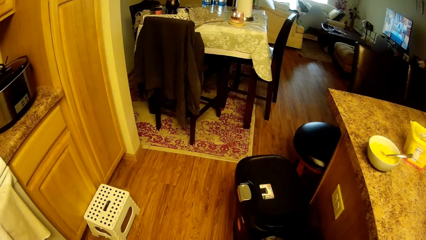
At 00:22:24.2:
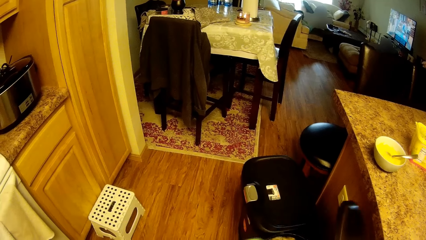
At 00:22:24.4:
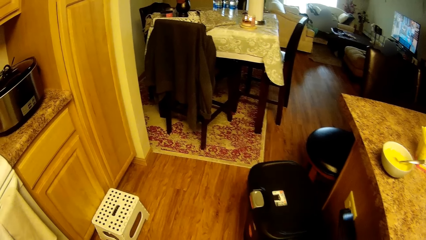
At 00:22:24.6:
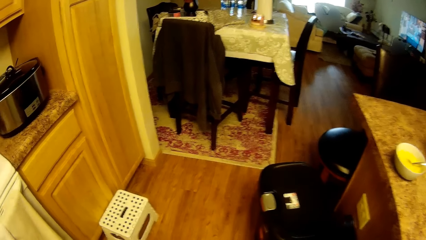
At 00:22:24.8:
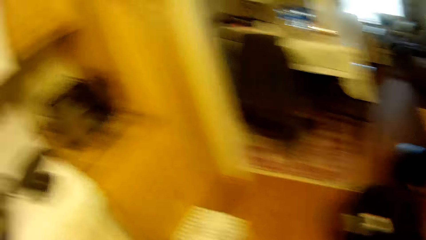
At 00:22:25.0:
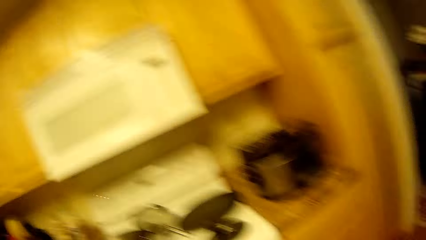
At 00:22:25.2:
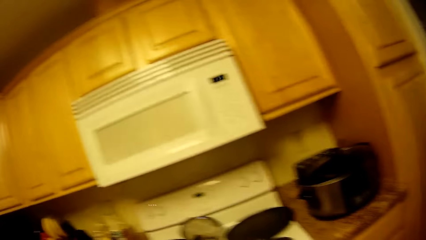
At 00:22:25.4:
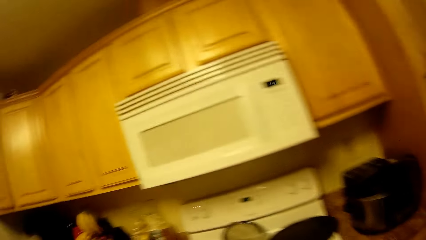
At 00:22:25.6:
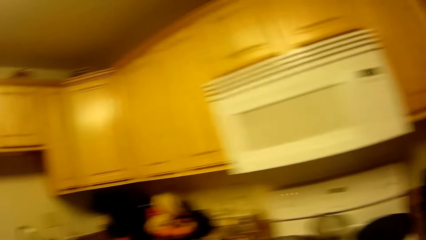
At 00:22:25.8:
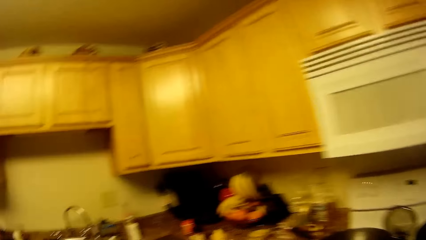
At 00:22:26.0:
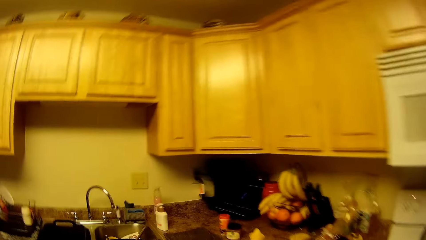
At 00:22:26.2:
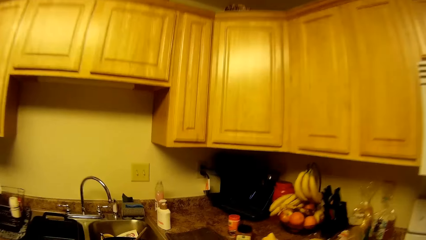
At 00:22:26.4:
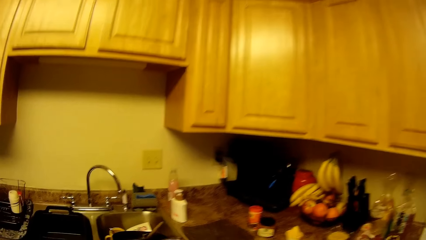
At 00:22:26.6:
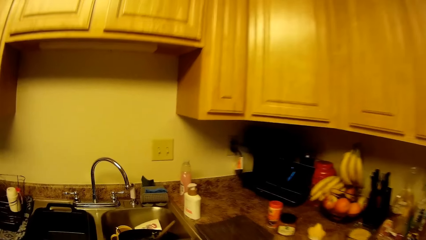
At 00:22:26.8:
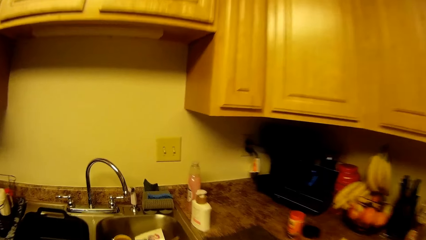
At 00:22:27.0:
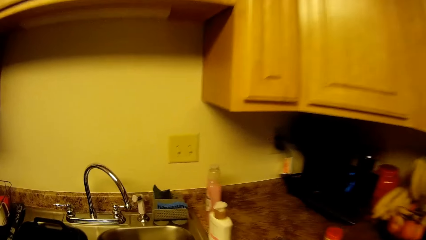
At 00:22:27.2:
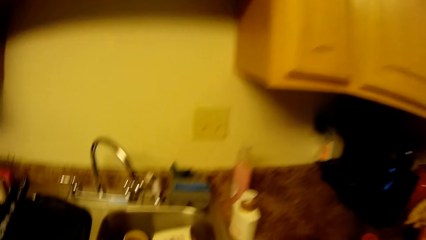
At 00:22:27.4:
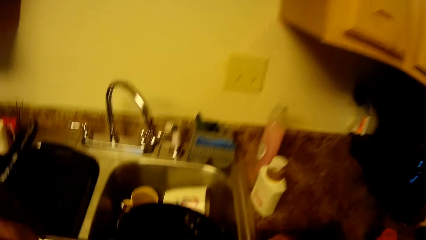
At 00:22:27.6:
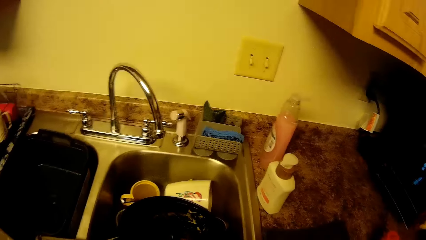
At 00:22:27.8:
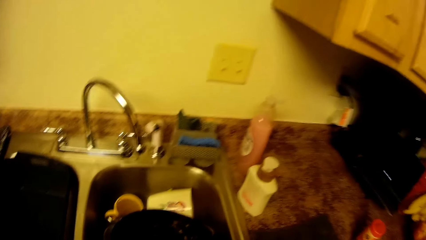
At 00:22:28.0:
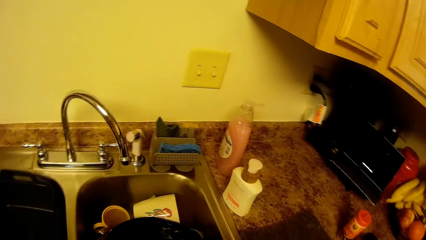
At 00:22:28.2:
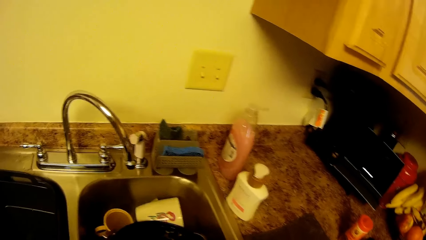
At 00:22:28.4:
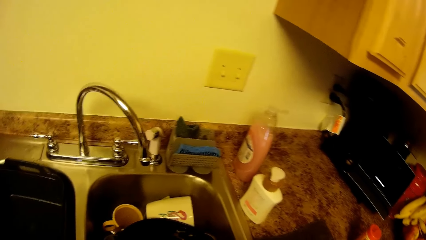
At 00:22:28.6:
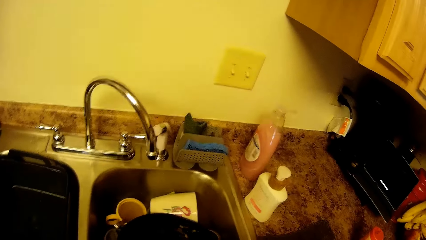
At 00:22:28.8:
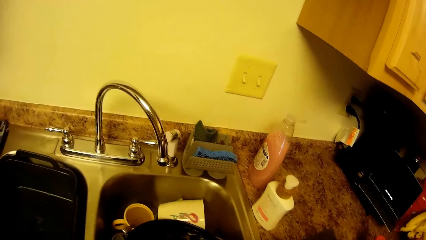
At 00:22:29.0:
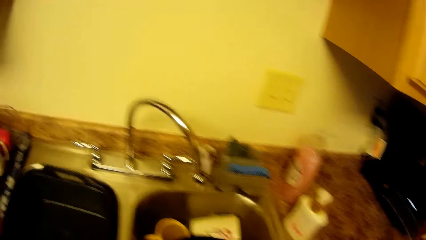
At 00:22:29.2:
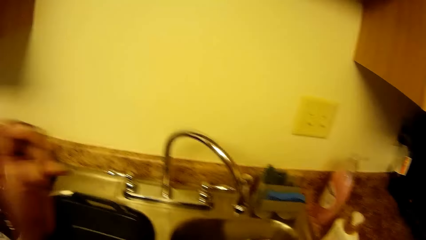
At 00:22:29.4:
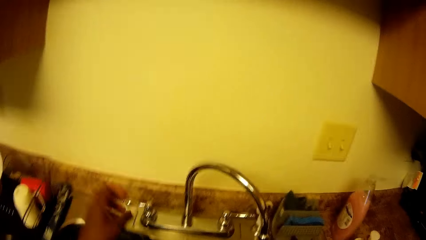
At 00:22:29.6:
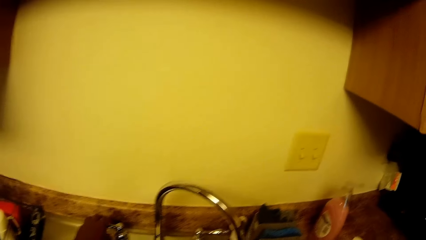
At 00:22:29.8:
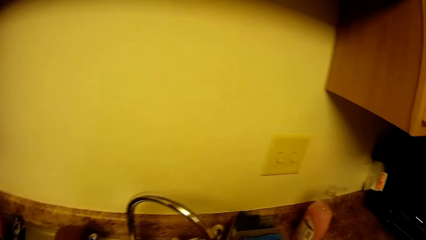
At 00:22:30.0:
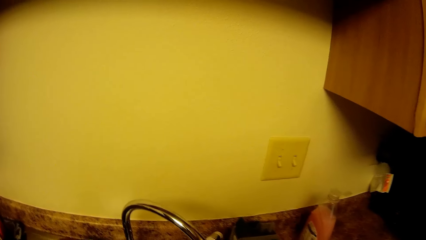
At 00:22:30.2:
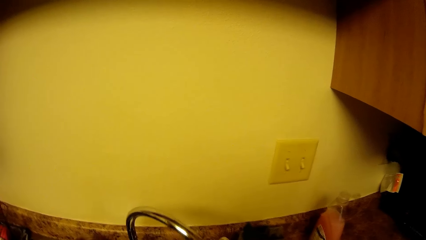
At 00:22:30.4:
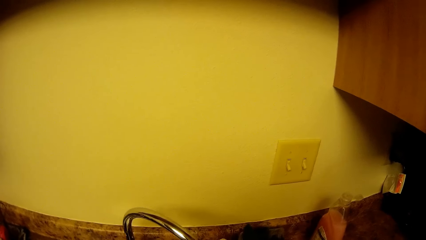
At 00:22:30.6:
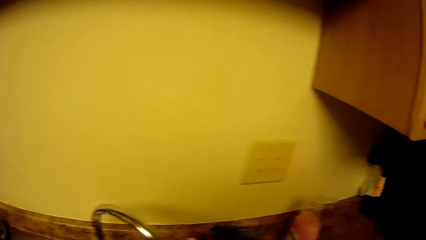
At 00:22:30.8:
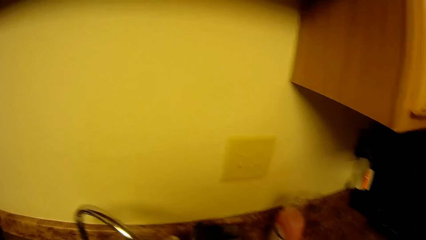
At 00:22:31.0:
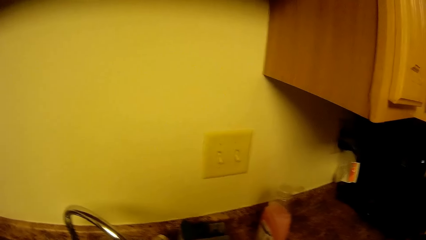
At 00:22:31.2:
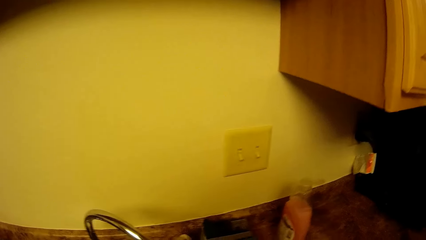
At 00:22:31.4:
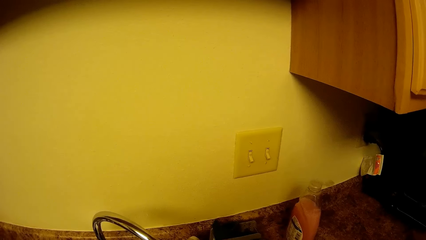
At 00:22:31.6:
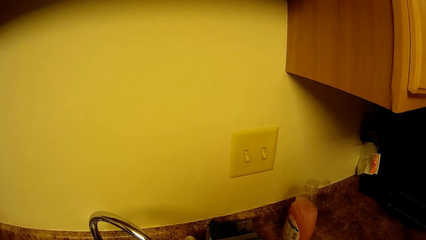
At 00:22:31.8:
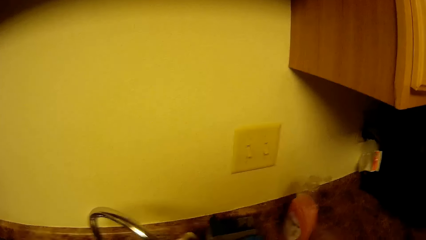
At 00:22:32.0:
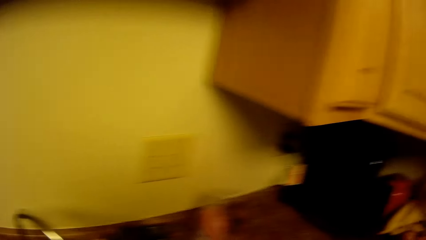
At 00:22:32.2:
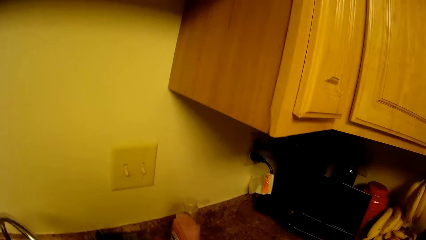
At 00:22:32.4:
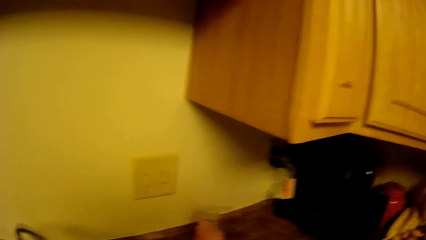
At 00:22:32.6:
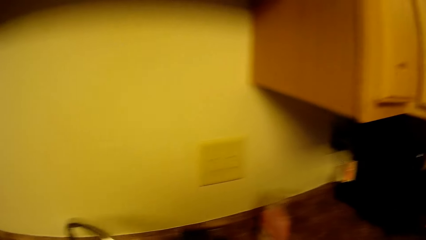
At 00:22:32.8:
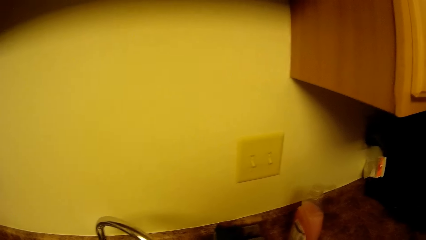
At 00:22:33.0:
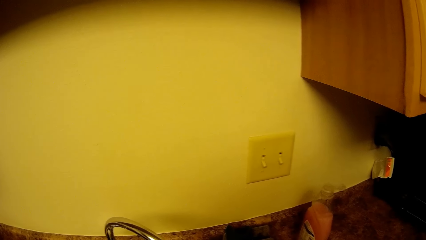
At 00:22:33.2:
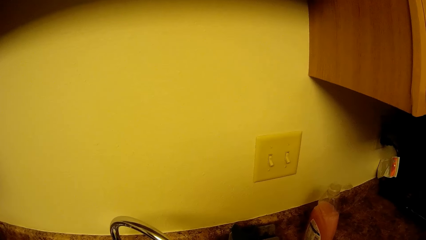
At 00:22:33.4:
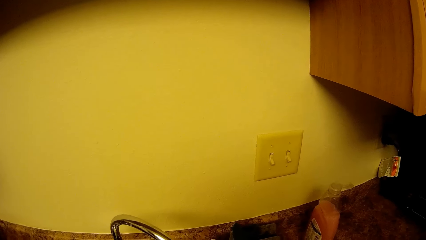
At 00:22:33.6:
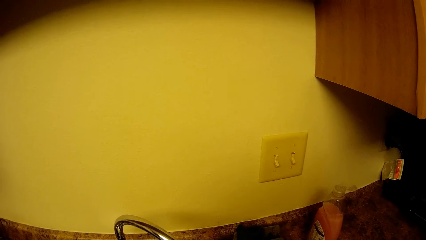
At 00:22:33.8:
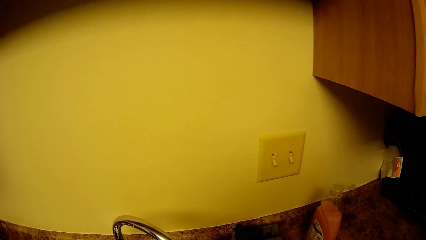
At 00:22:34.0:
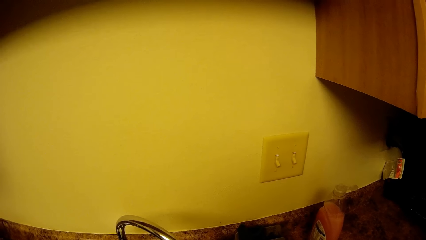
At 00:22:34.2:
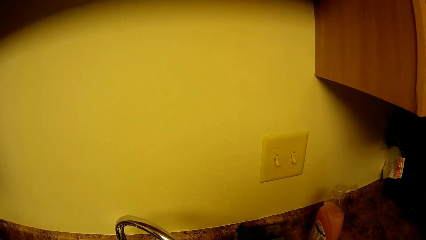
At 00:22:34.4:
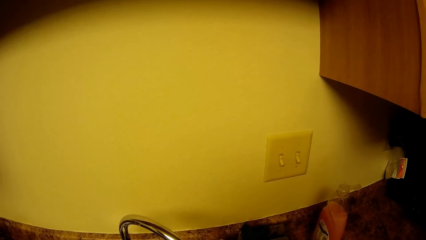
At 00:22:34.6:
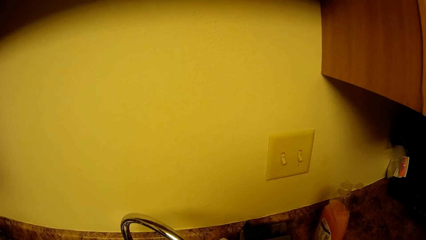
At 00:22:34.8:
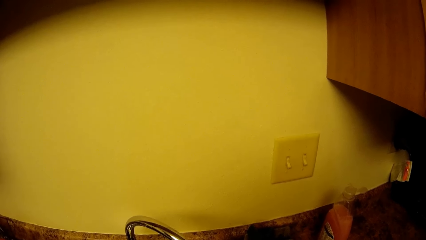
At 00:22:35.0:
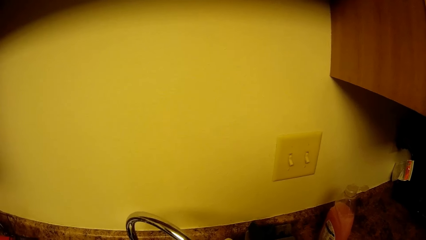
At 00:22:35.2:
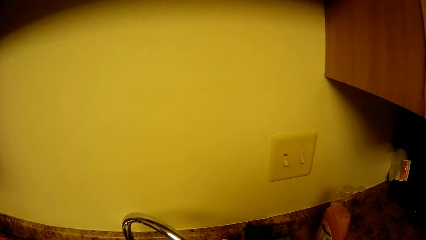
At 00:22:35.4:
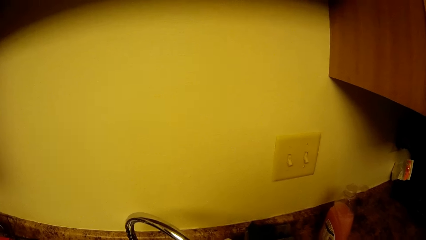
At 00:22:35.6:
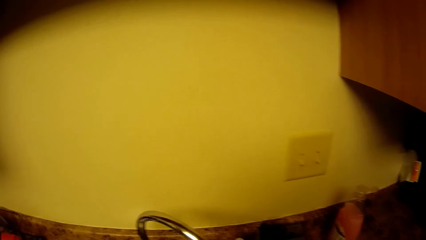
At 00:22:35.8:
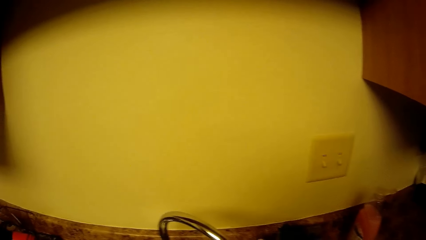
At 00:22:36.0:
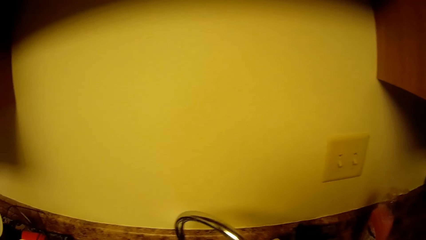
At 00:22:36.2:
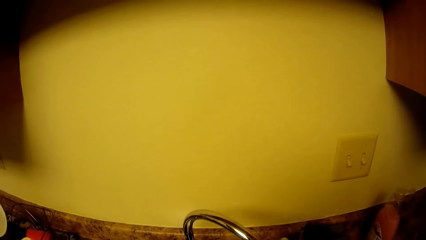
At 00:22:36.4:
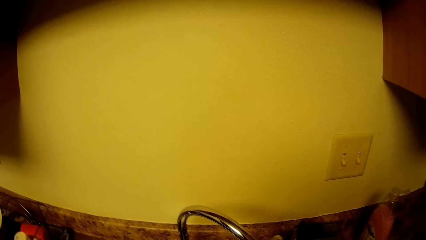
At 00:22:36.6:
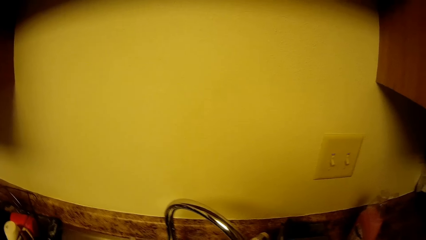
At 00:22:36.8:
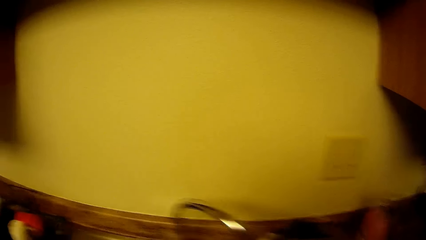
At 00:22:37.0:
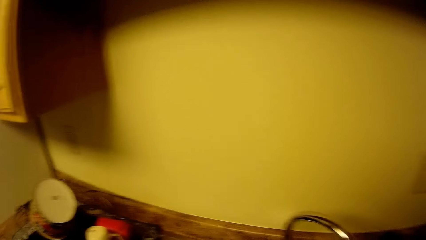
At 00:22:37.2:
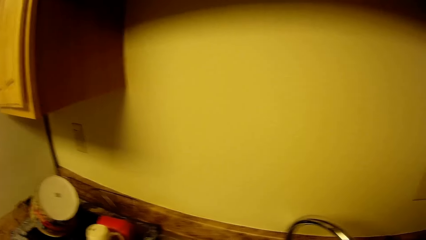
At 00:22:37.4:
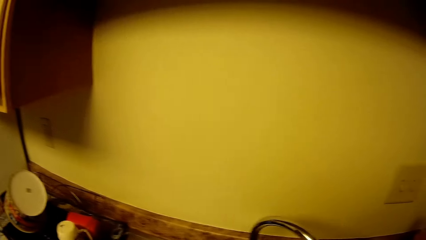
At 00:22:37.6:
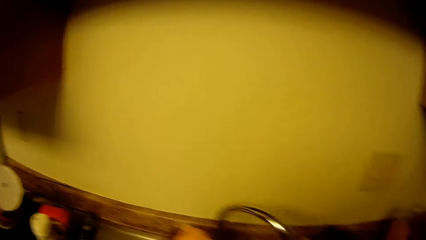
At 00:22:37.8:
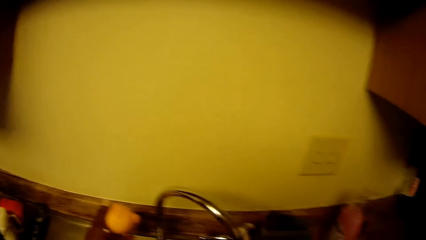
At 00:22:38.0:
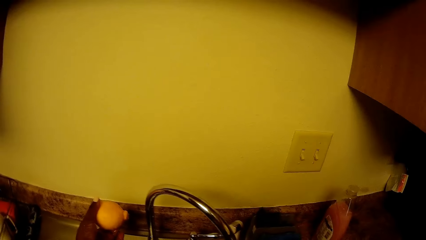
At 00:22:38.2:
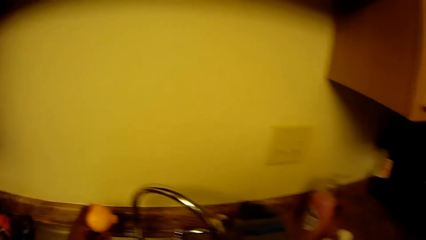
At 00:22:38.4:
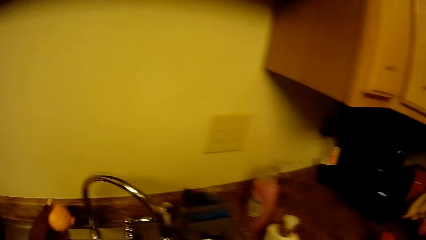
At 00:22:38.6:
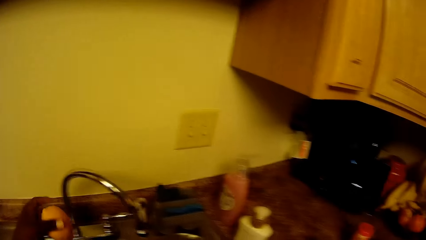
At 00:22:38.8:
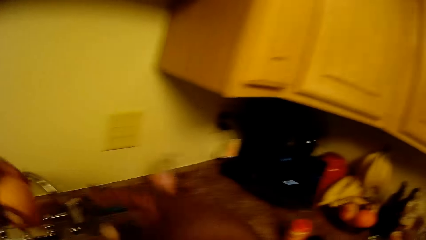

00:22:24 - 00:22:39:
The camera wearer opens a trash bin lid with her right hand. She moves around. She opens the tap with her left hand. She looks around. She closes the tap with her left hand.
